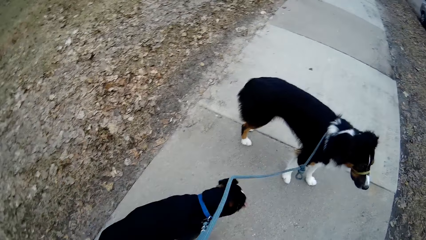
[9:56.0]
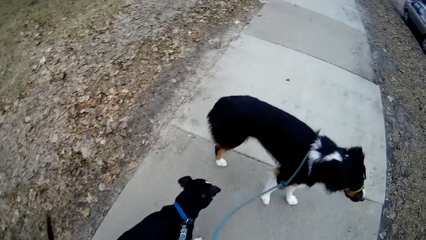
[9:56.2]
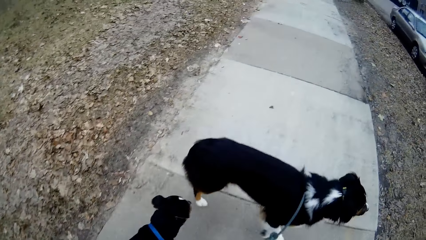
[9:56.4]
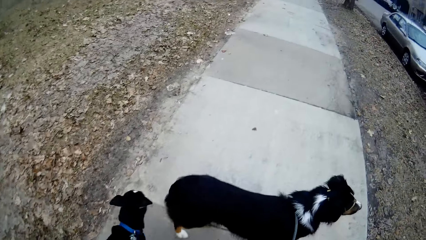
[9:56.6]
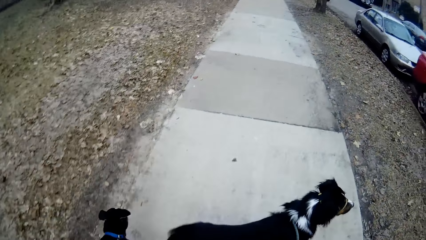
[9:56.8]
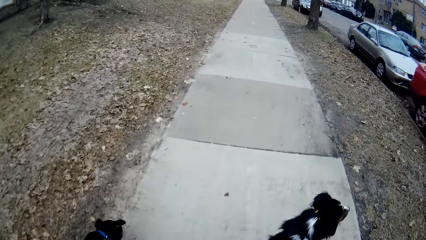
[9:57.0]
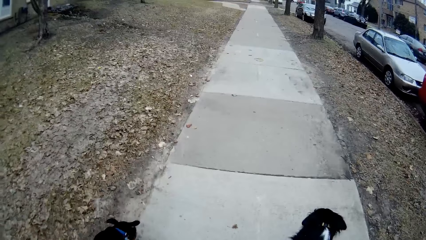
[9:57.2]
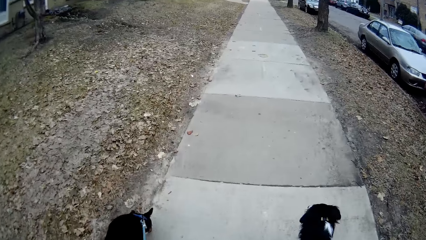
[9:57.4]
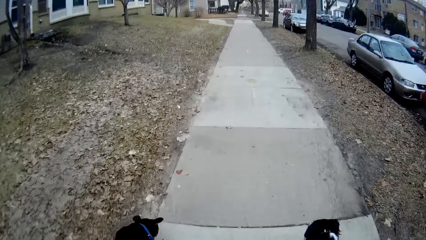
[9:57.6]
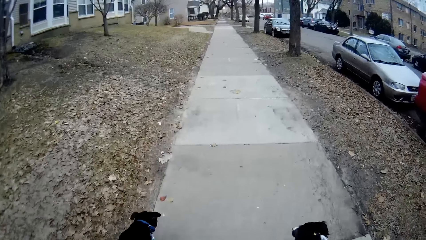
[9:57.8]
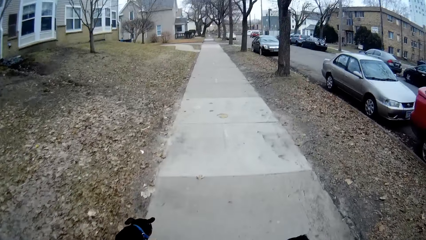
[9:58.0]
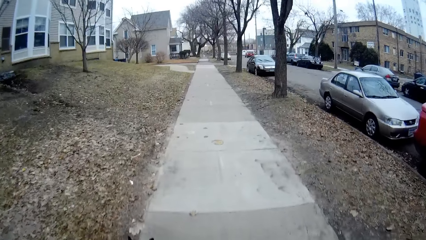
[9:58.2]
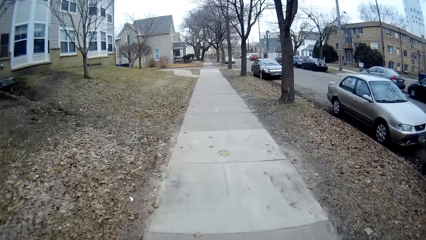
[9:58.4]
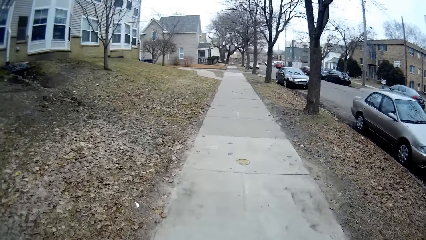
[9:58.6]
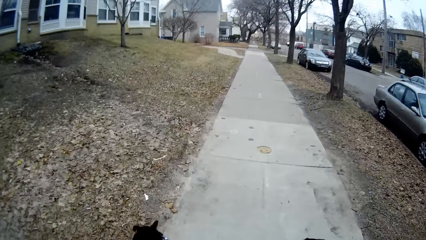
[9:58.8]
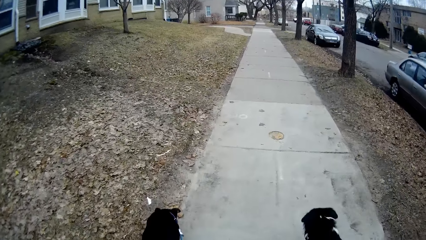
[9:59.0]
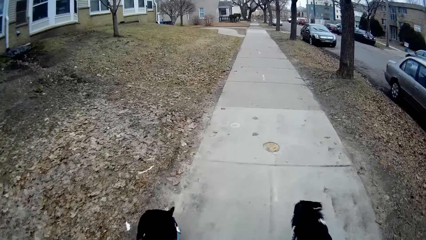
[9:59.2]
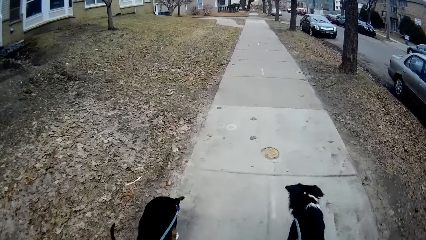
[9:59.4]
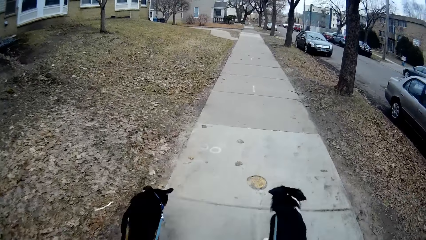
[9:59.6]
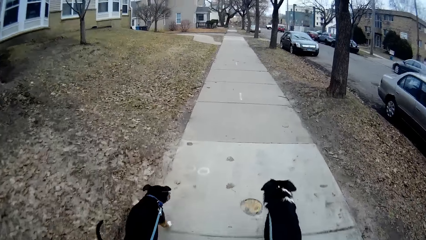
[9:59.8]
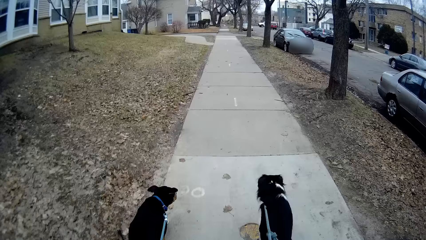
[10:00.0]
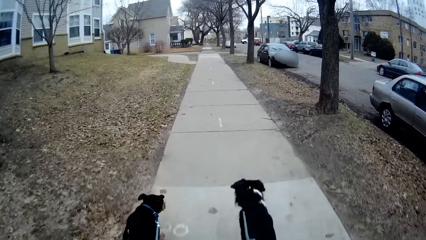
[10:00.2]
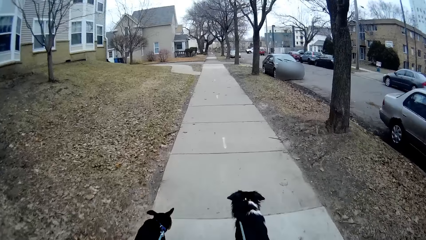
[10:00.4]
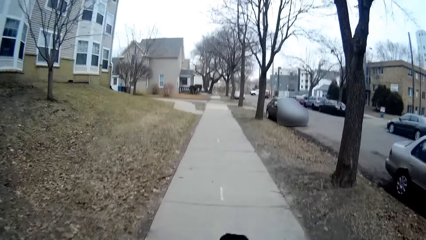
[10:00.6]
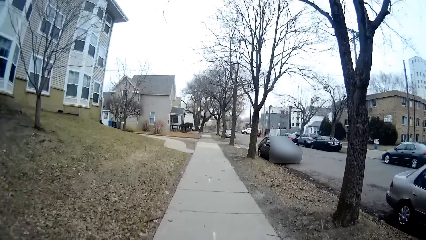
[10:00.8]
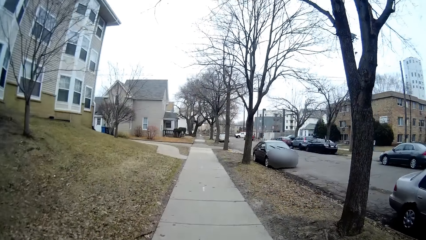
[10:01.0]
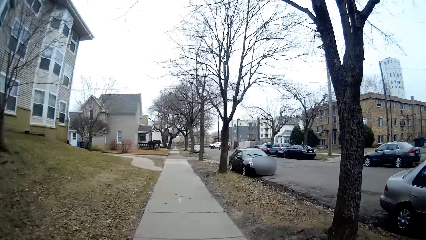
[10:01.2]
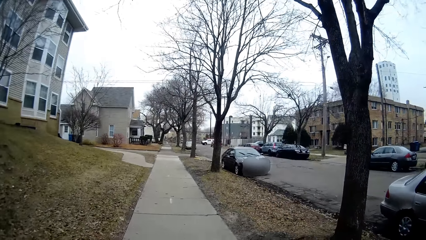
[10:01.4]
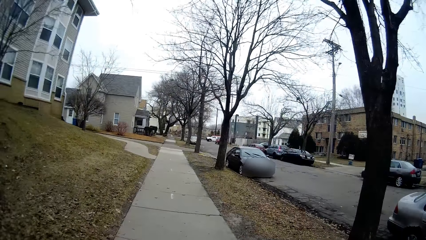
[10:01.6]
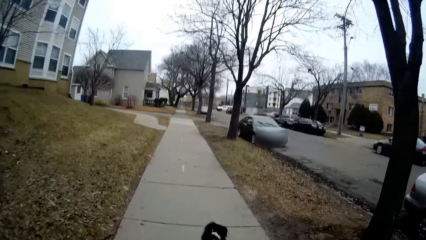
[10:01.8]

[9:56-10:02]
The camera wearer walks the dogs on the sidewalks. The dog walks a bit. The other dog walks a bit.

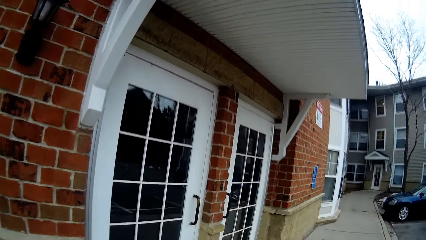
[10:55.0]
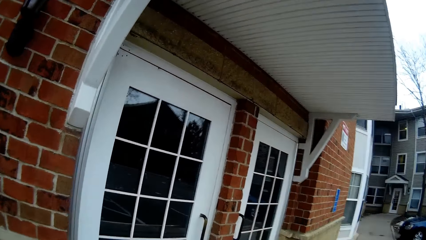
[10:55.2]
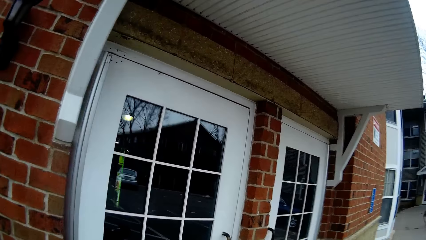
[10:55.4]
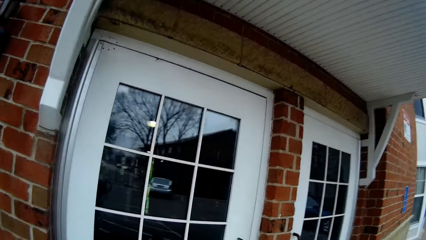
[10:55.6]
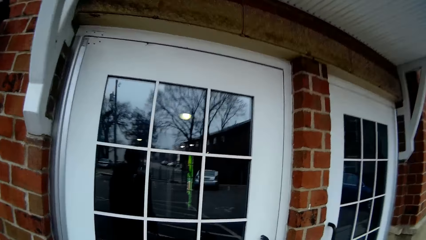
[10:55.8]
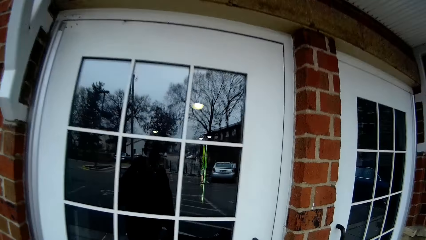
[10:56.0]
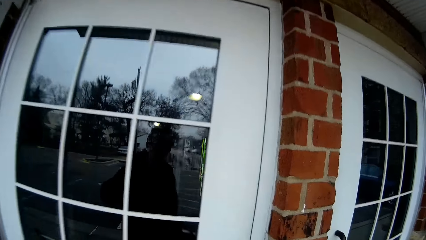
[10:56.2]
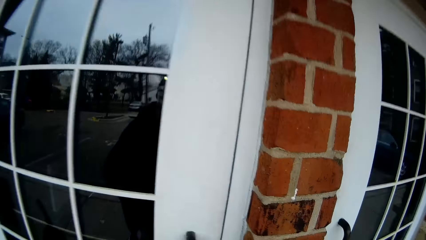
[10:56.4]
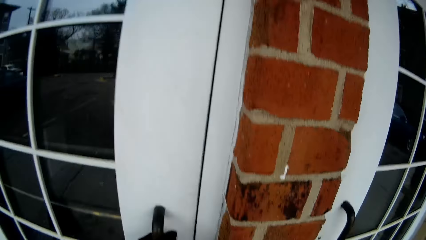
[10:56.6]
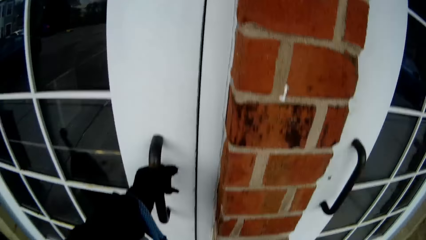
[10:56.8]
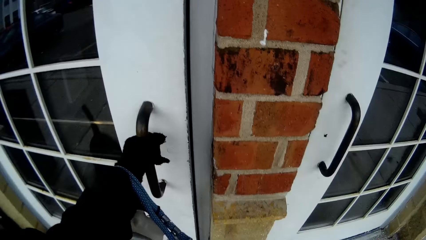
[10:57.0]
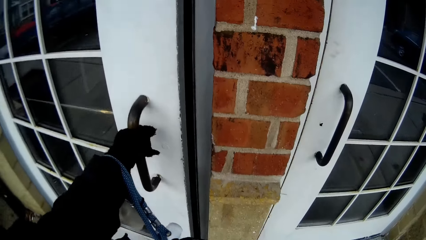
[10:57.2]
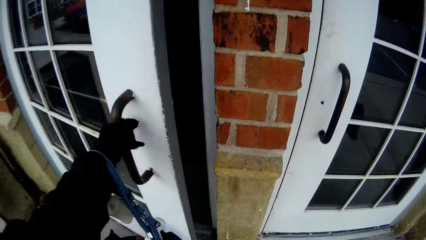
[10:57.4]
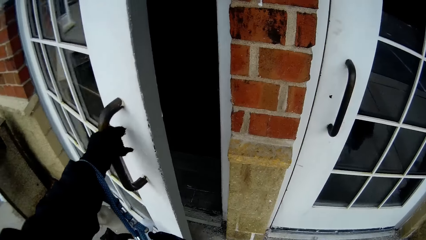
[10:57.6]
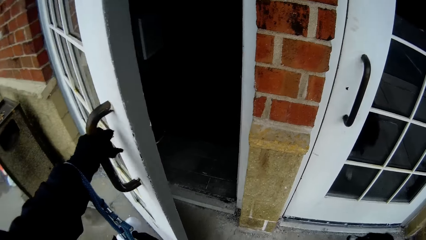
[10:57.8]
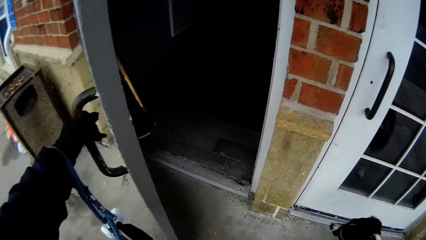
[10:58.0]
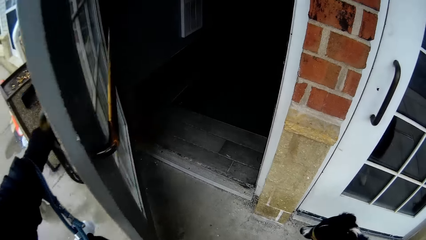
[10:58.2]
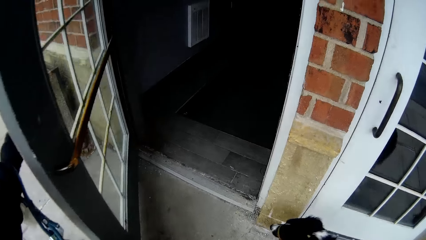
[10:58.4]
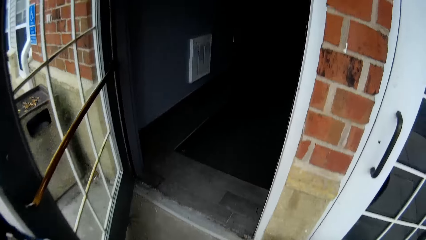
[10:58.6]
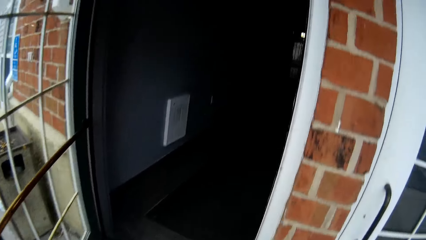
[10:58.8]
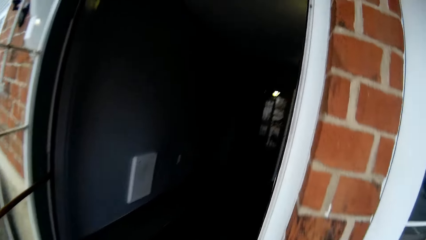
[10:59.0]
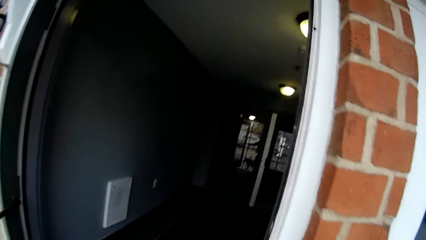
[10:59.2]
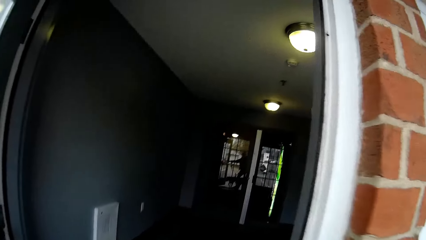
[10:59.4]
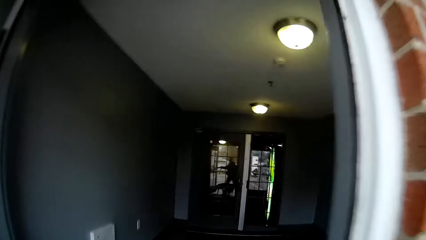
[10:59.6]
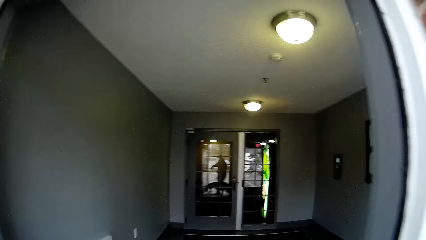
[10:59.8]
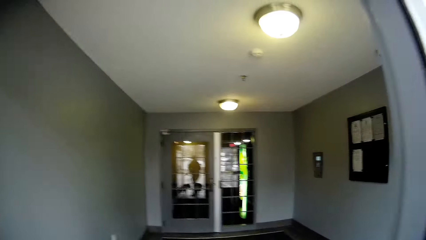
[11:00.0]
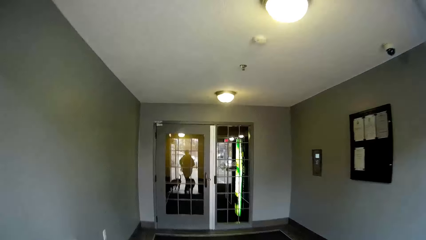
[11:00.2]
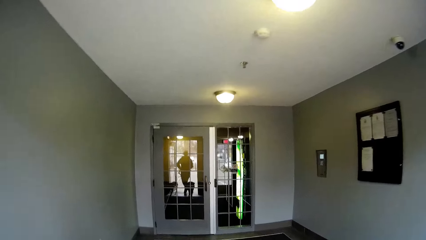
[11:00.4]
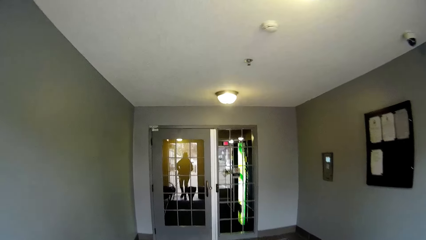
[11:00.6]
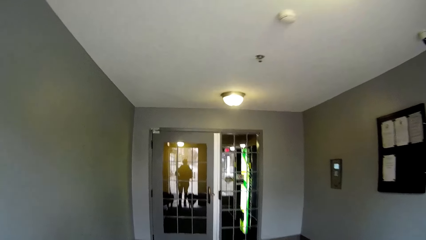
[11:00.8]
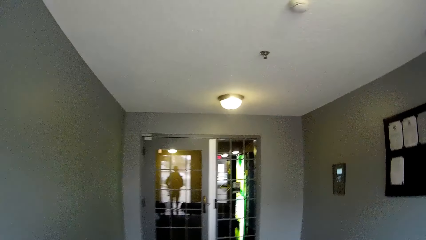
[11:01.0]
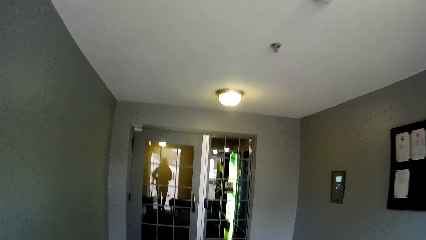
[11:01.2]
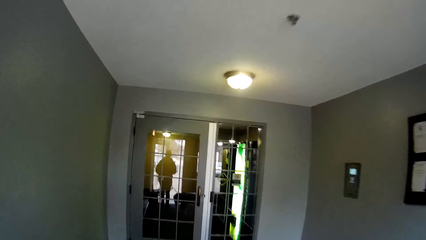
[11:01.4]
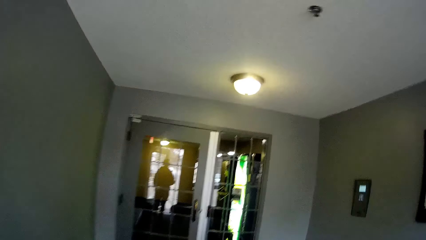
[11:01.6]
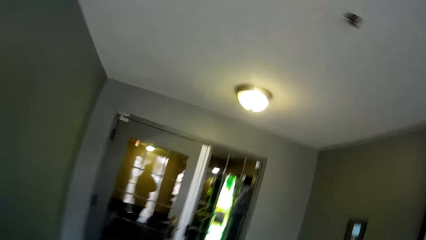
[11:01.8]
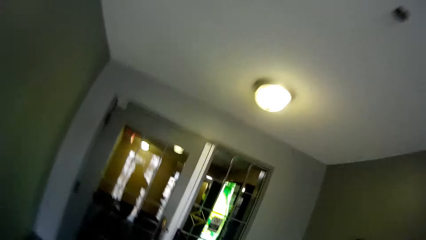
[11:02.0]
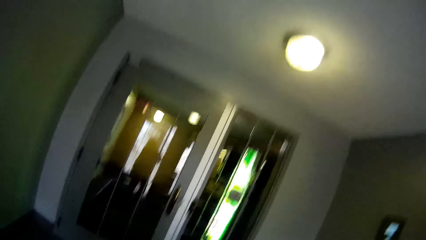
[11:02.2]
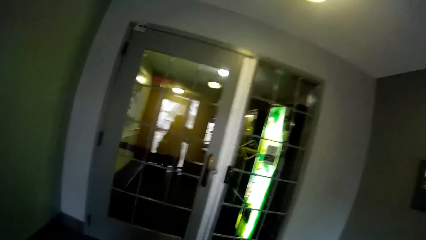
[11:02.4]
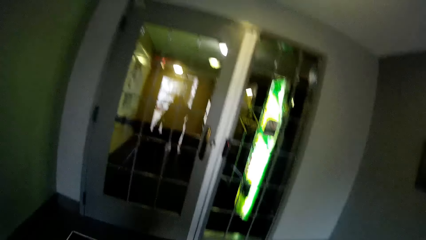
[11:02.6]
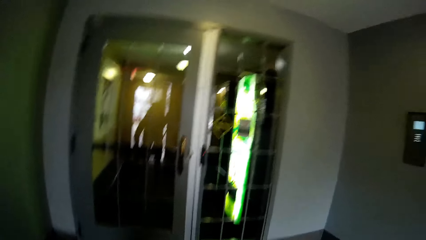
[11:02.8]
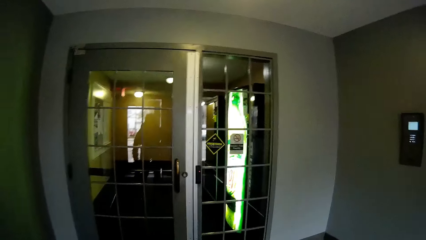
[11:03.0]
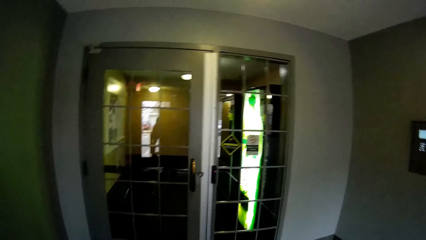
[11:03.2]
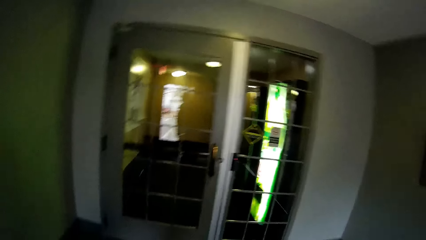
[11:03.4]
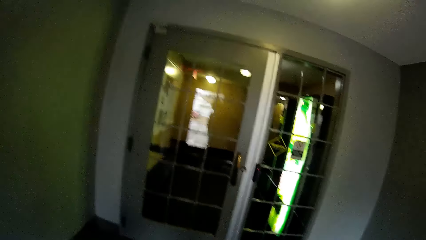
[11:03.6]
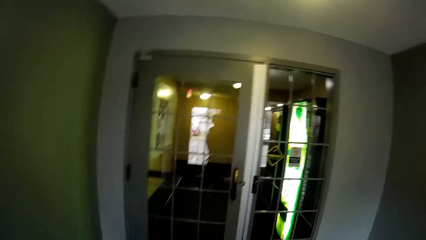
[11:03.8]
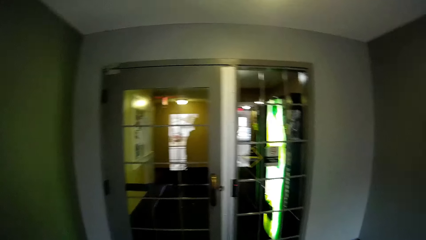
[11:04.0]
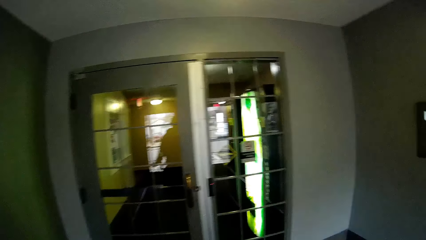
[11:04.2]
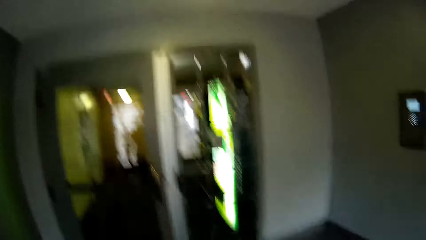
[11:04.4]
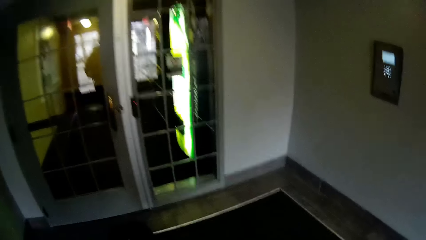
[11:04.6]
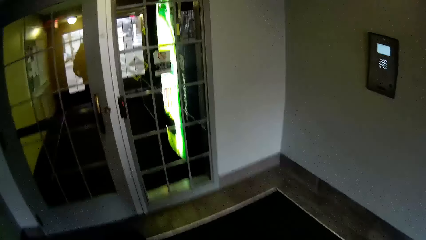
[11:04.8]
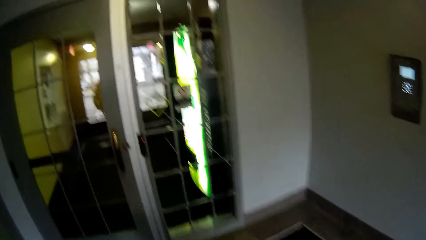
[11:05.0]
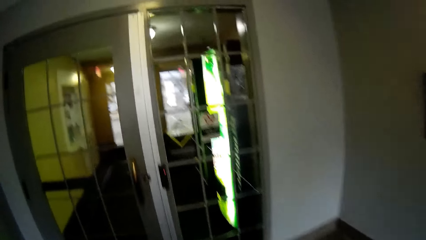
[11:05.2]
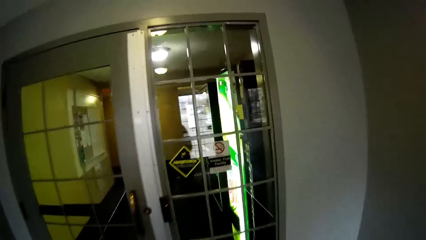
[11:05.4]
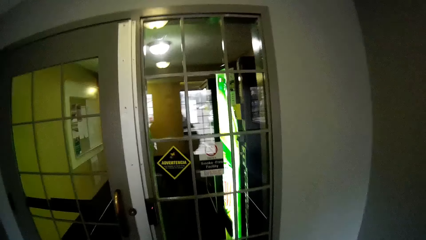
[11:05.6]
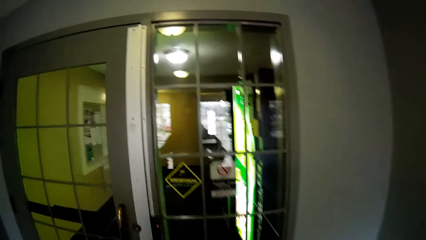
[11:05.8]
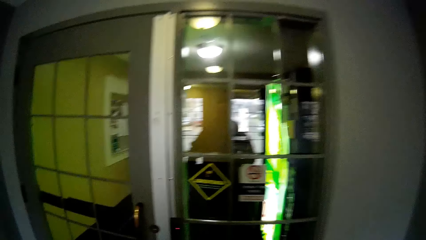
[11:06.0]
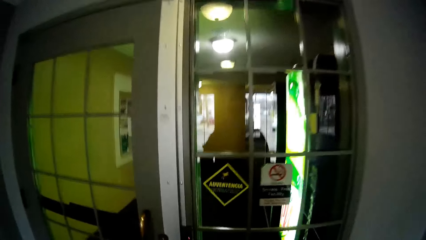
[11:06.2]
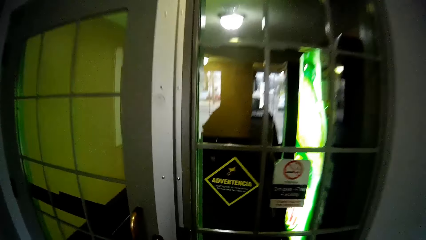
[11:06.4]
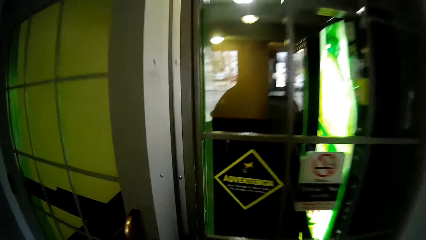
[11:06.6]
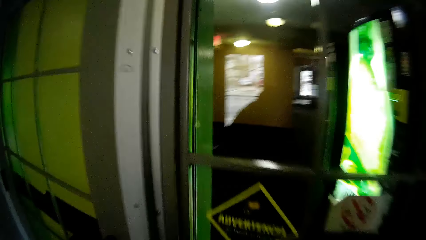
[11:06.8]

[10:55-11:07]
The camera wearer opens a door with her left hand. The dog walks into the building. The other dog walks into the building. The camera wearer walks into the building.
